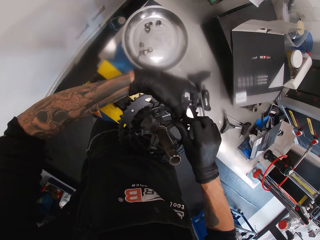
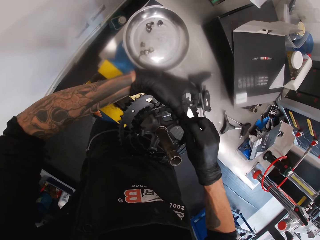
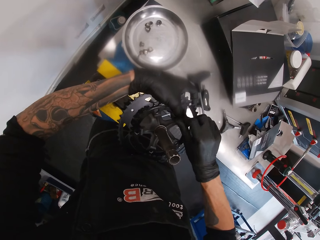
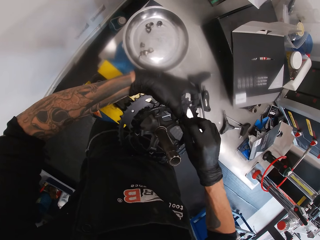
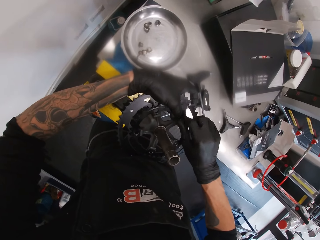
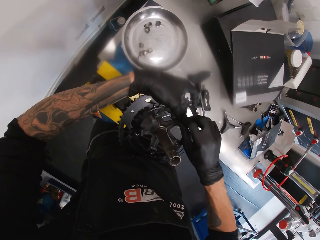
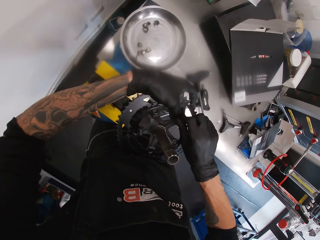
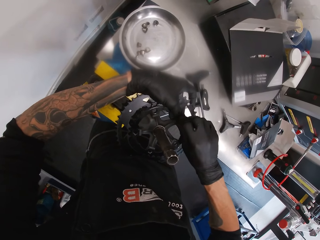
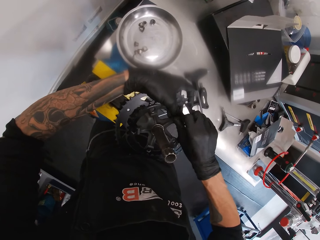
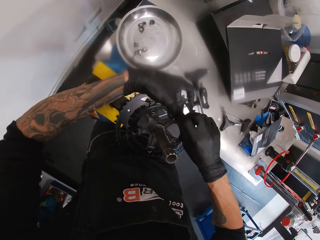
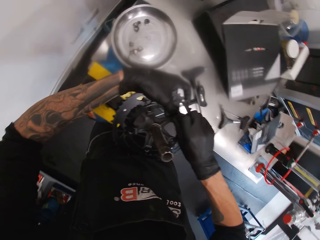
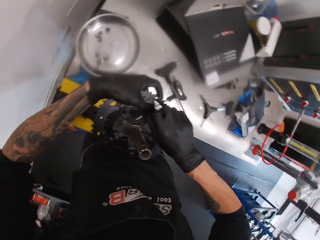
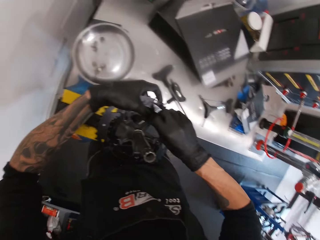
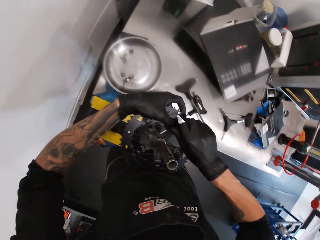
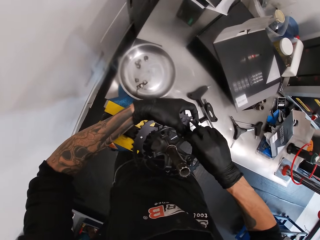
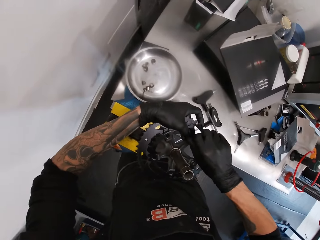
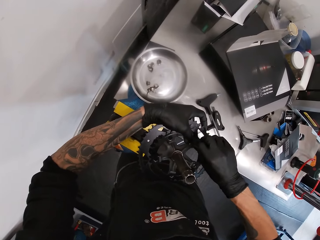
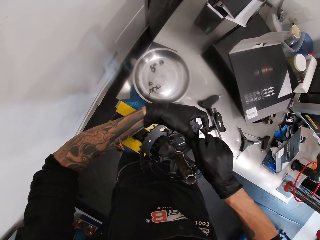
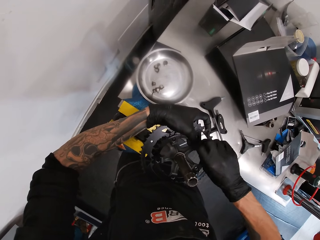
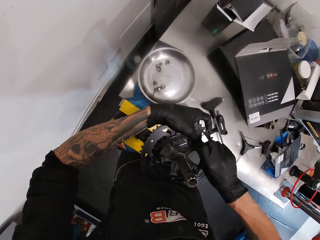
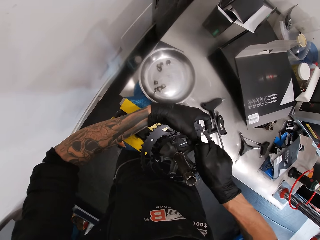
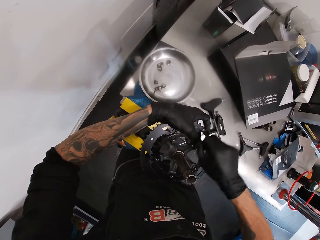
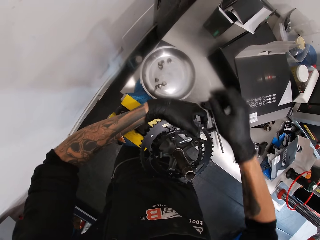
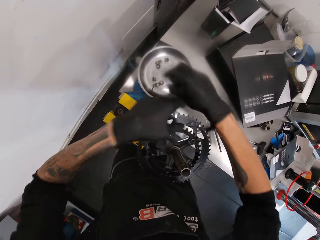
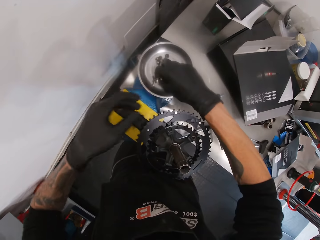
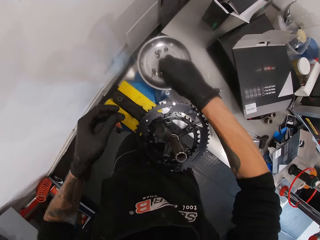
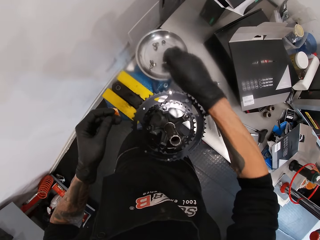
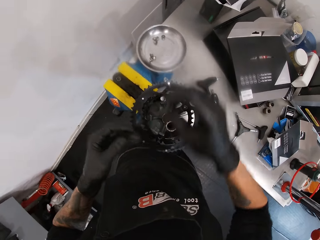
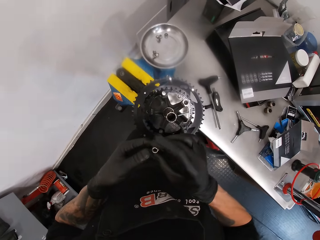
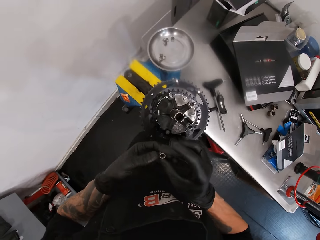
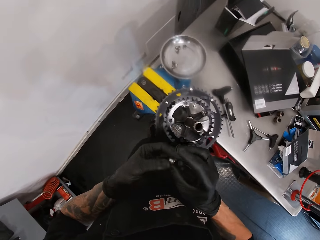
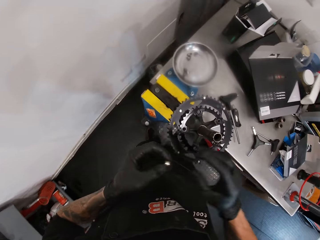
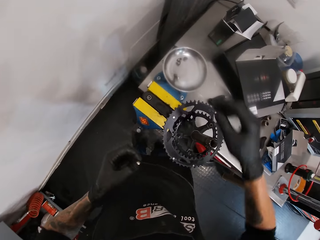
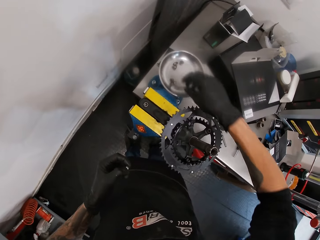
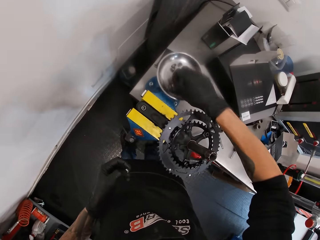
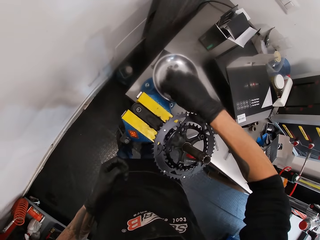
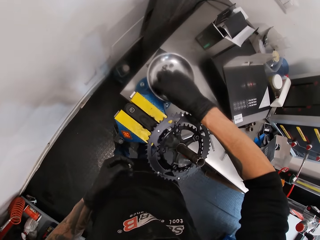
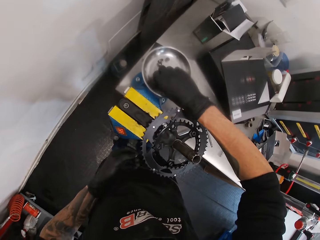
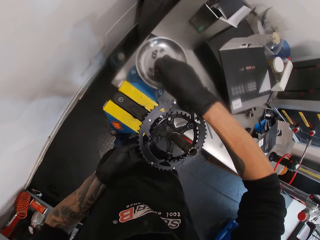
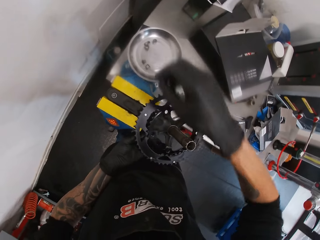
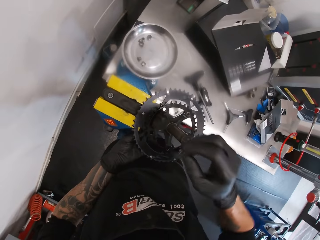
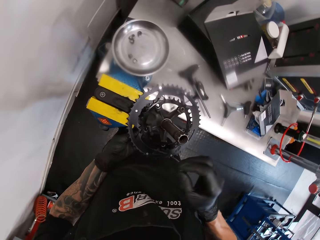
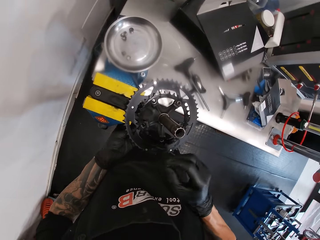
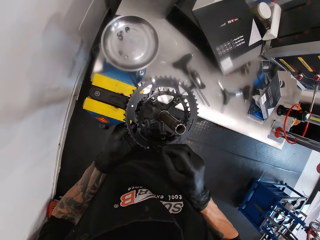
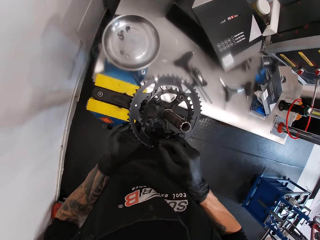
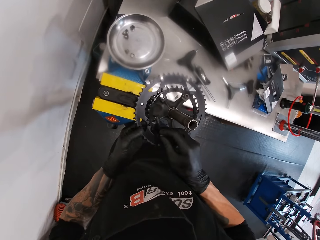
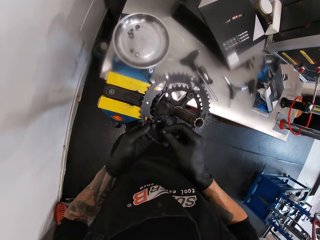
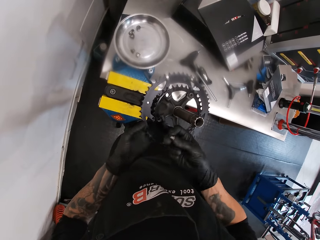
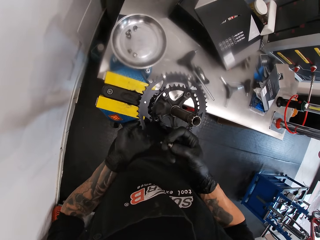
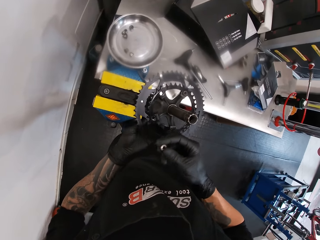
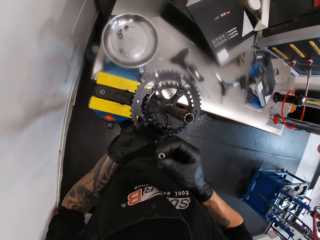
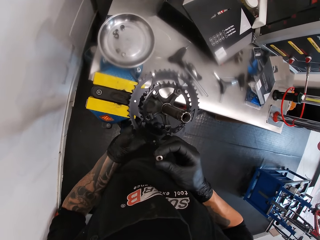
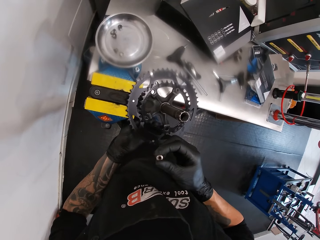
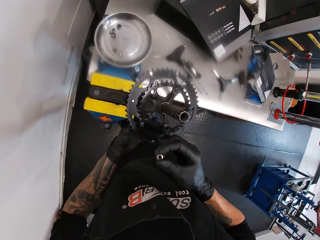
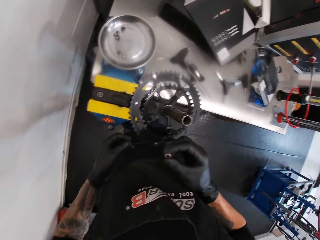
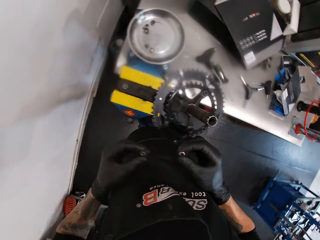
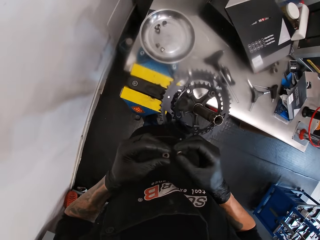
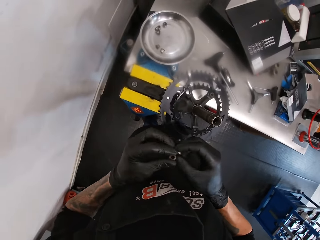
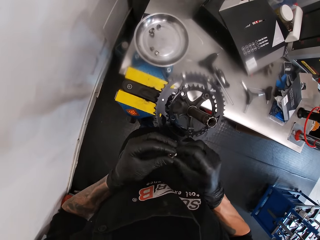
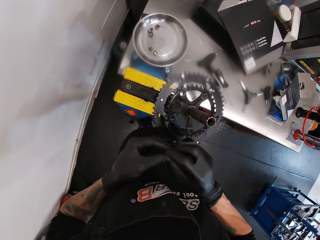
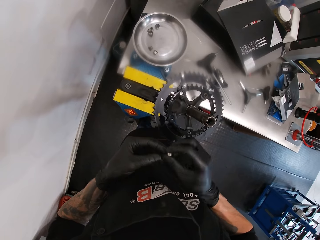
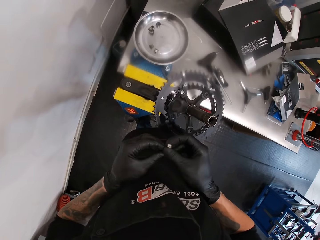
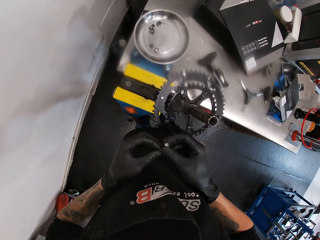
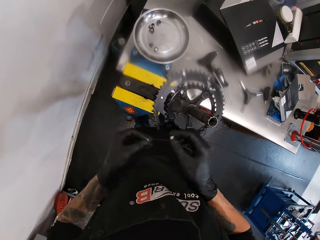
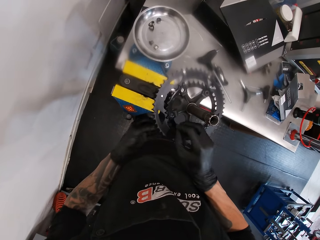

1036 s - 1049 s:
The camera wearer picks up a screw from the dish. They pick up a screw from the dish again. They fix the screw on something and look at the screws.

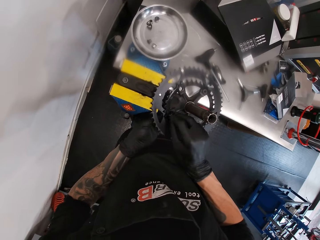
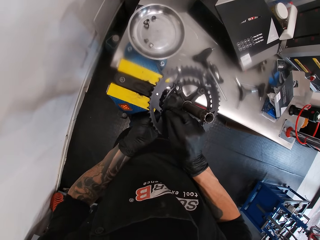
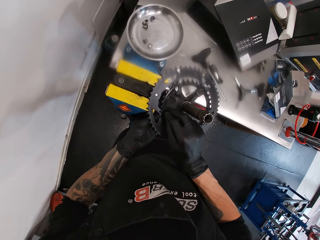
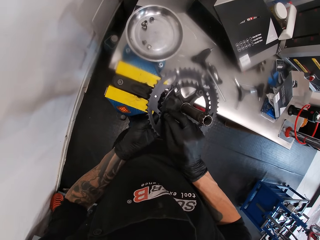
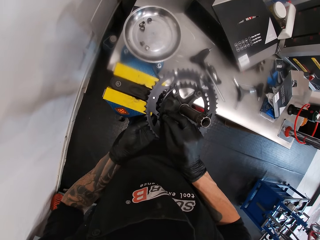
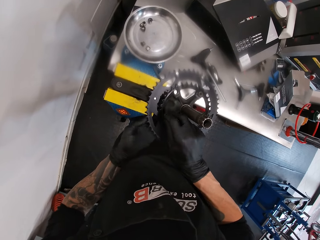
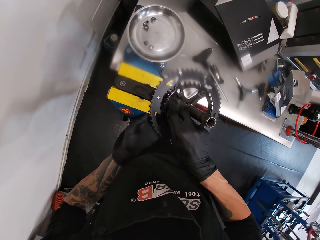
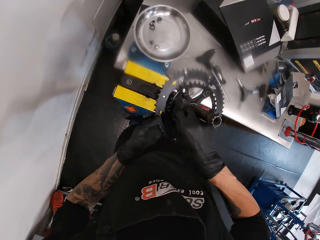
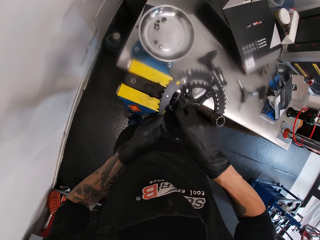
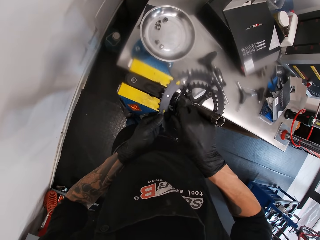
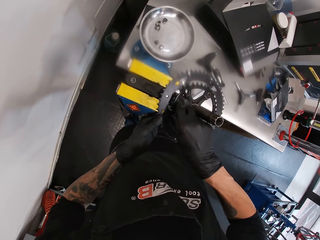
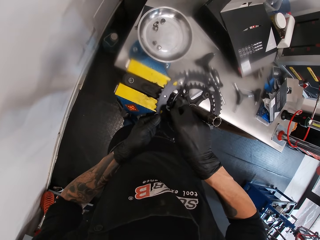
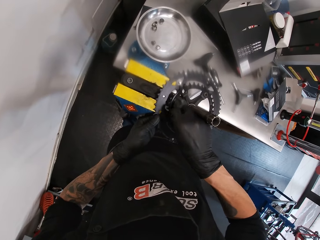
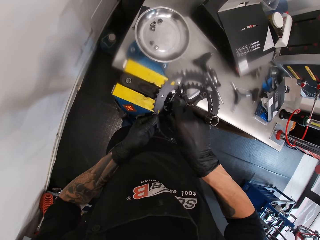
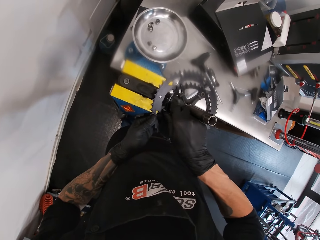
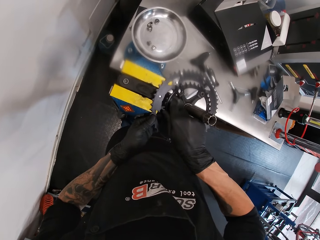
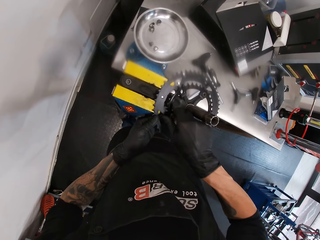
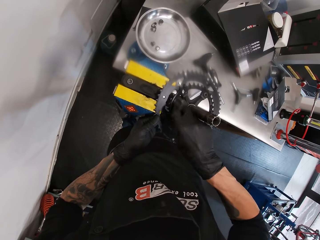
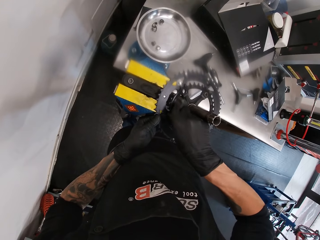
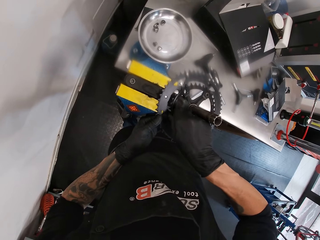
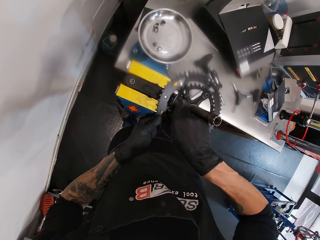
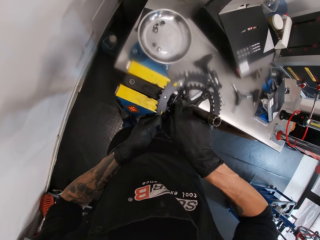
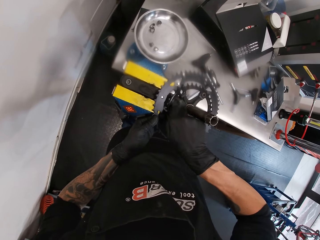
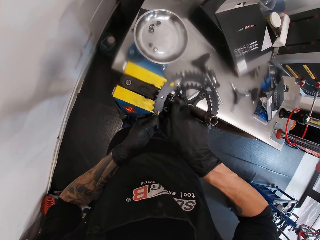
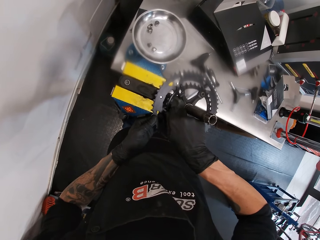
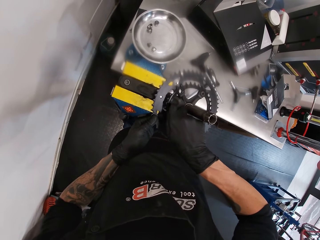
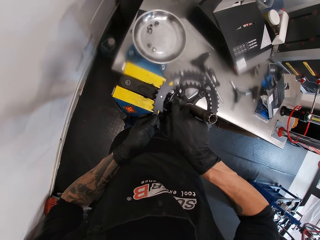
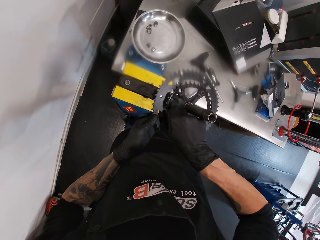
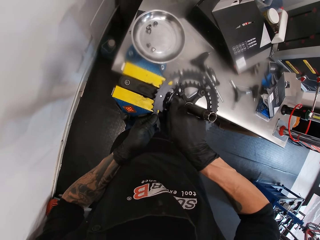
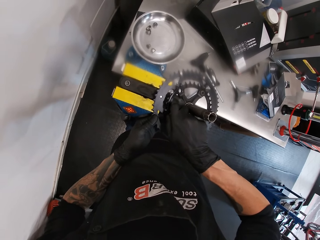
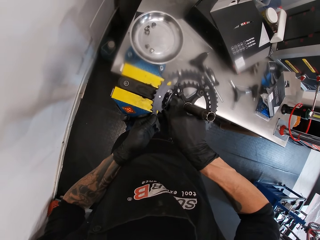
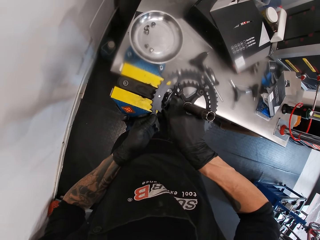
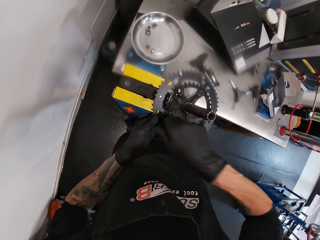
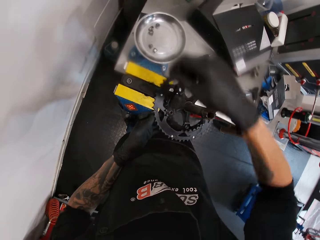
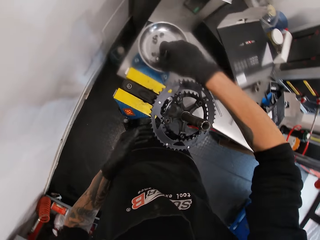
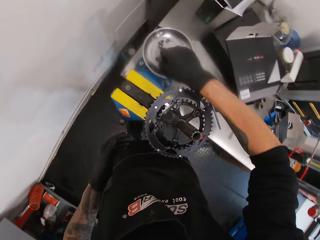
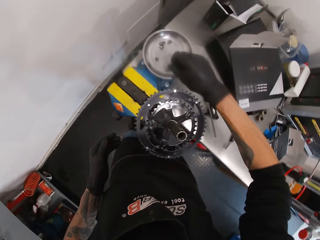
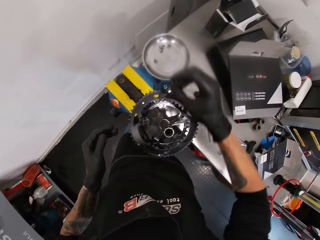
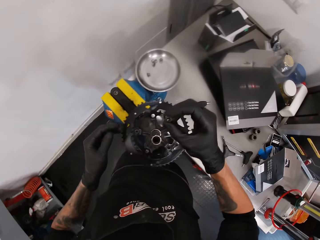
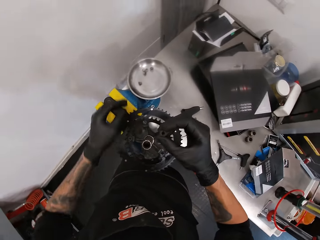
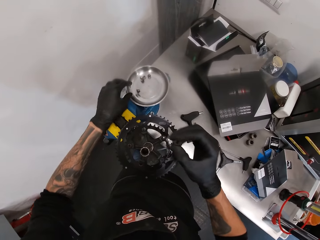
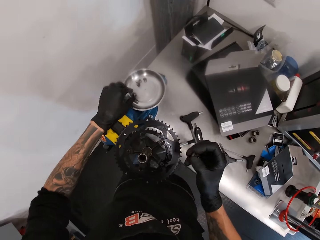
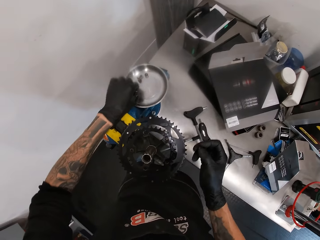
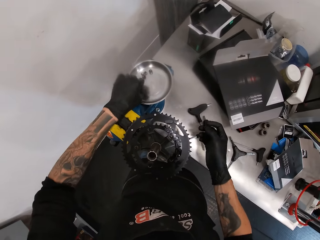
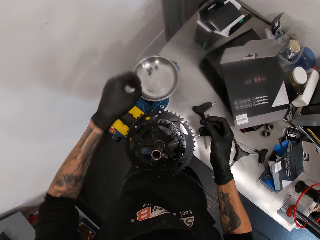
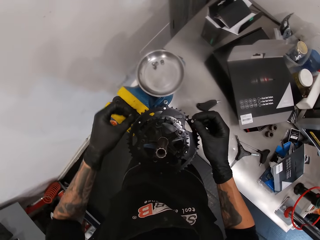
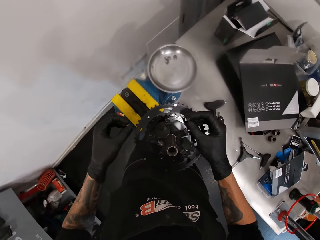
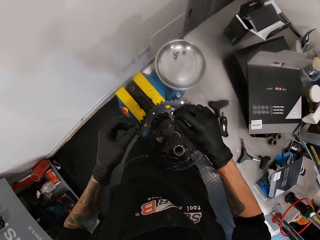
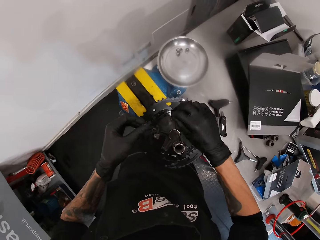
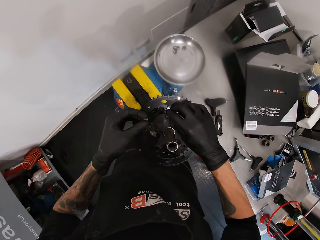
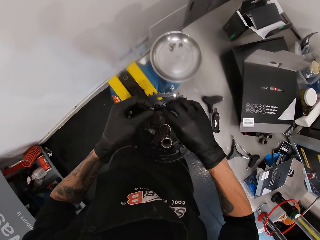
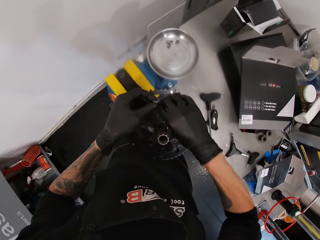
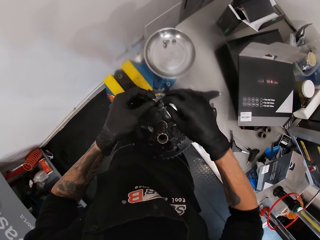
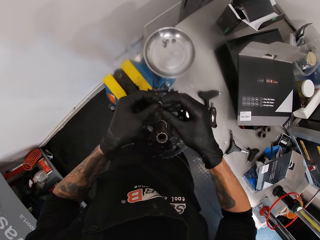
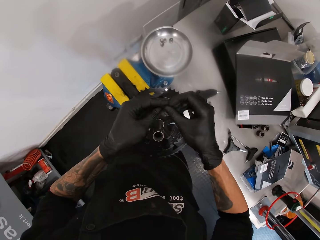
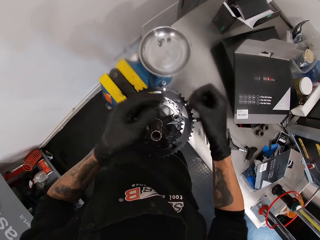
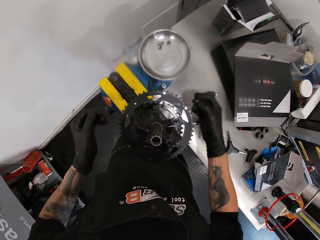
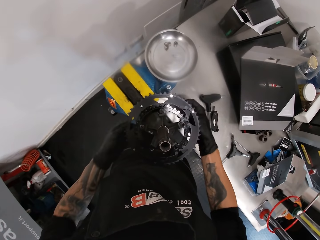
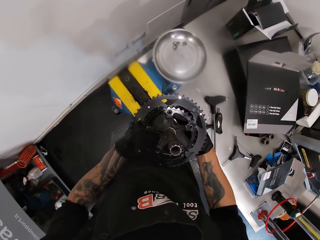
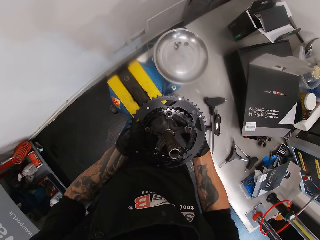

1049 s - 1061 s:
The camera wearer fixes the screw on something. They tighten the screw with the right hand. They pick up a screw from the dish. They pick up a screw from the dish again. They fix the screw on something.
